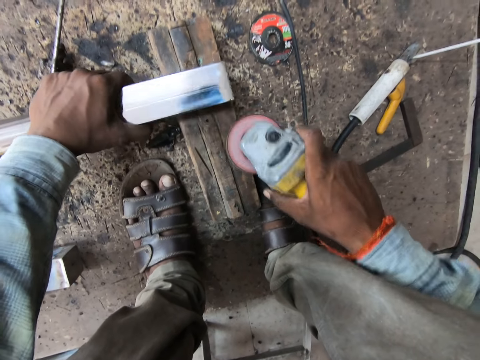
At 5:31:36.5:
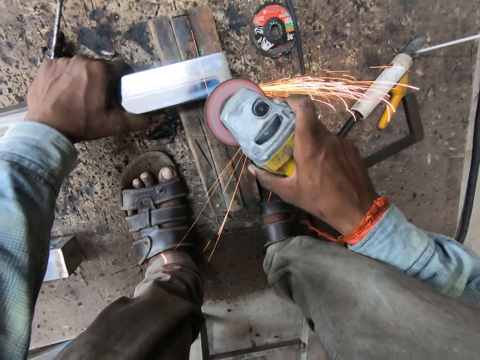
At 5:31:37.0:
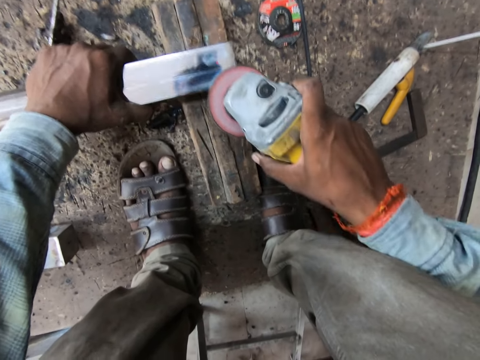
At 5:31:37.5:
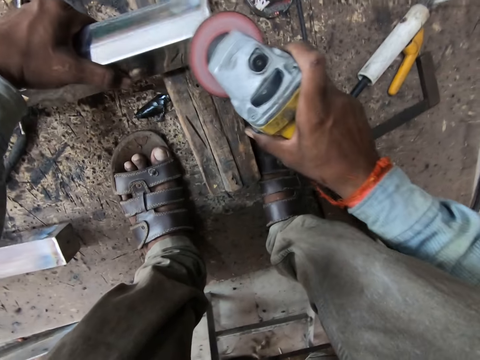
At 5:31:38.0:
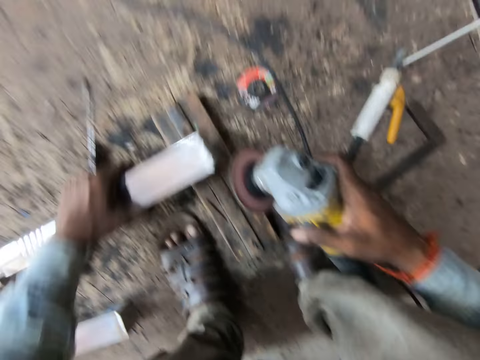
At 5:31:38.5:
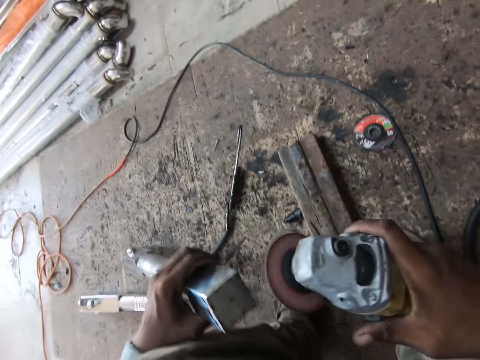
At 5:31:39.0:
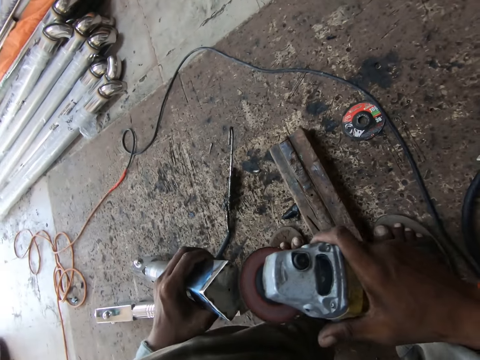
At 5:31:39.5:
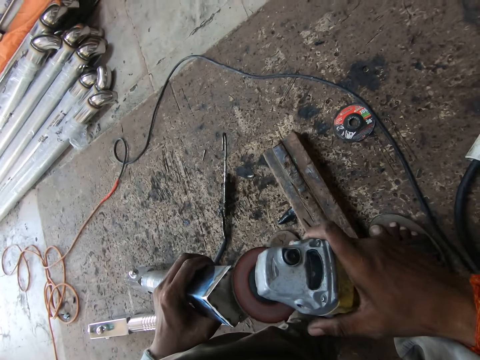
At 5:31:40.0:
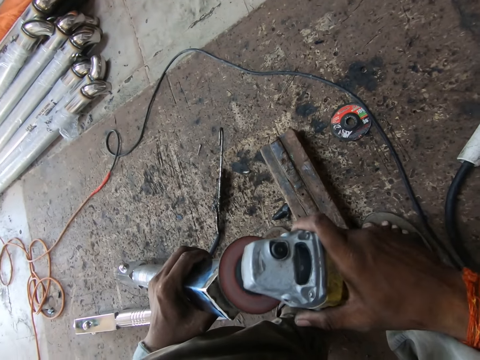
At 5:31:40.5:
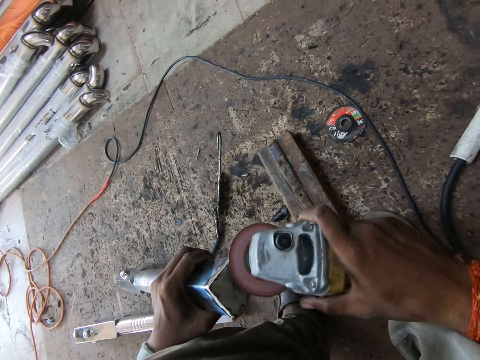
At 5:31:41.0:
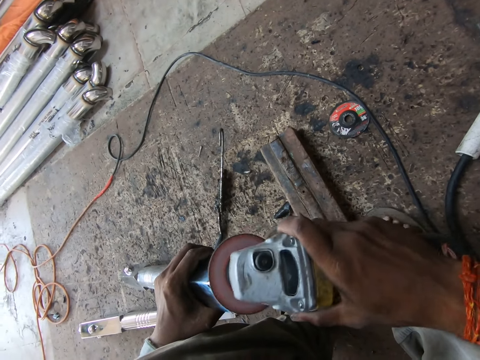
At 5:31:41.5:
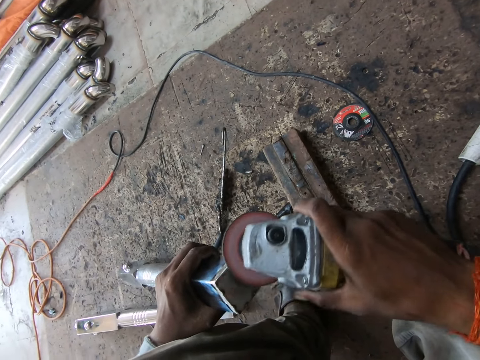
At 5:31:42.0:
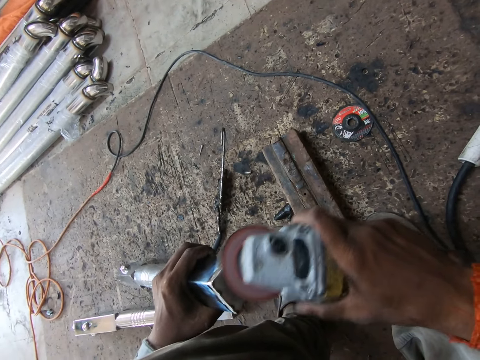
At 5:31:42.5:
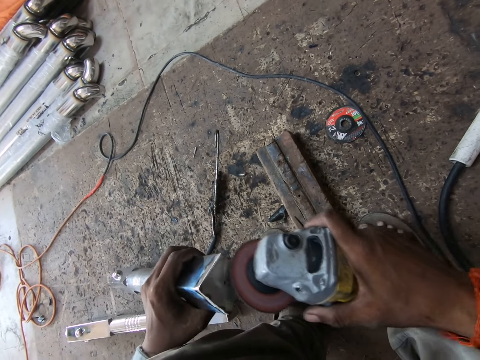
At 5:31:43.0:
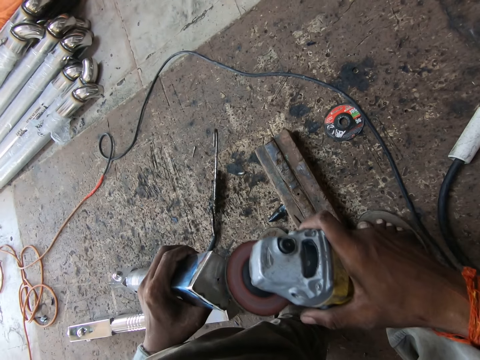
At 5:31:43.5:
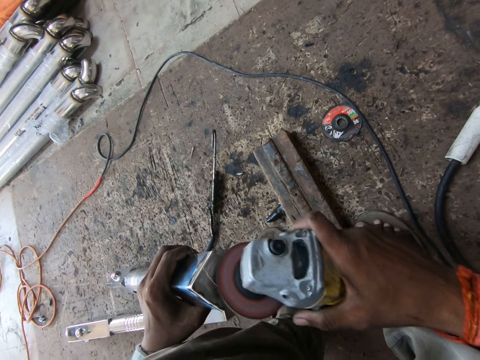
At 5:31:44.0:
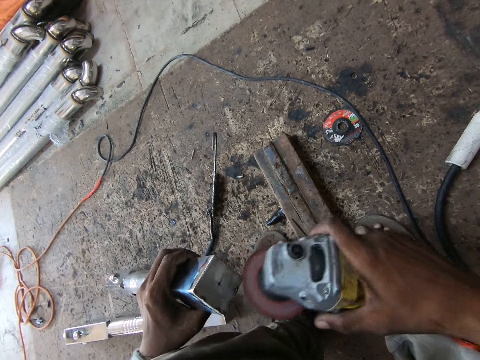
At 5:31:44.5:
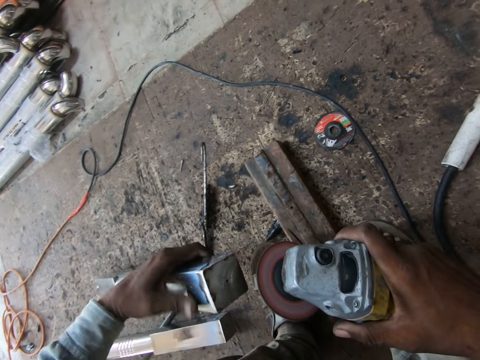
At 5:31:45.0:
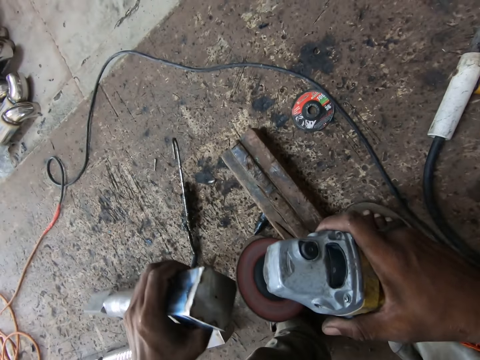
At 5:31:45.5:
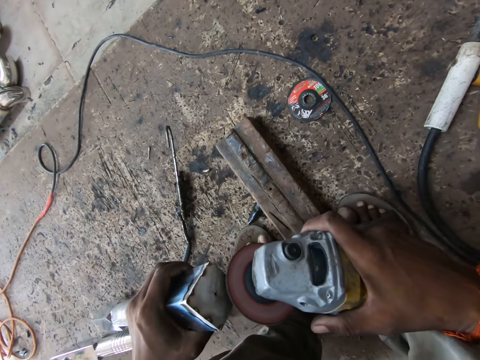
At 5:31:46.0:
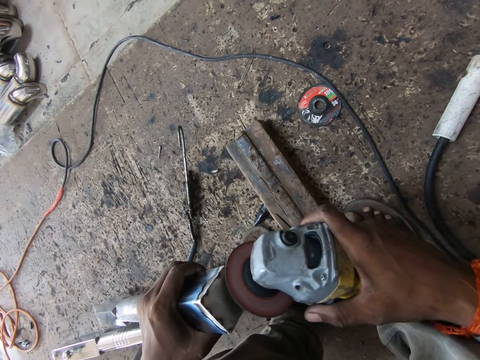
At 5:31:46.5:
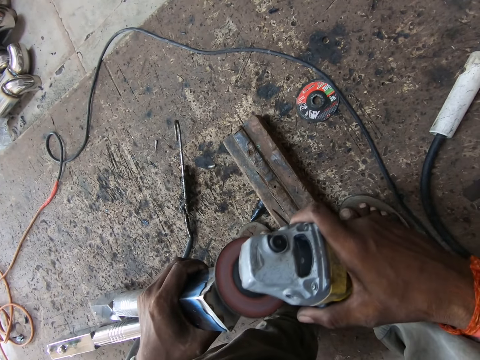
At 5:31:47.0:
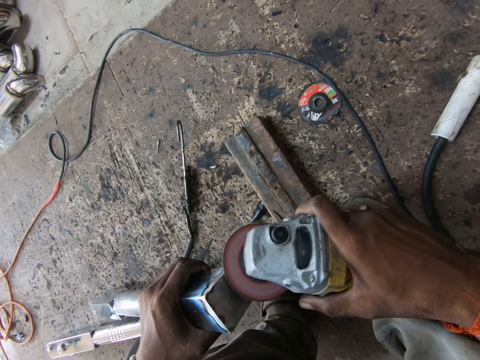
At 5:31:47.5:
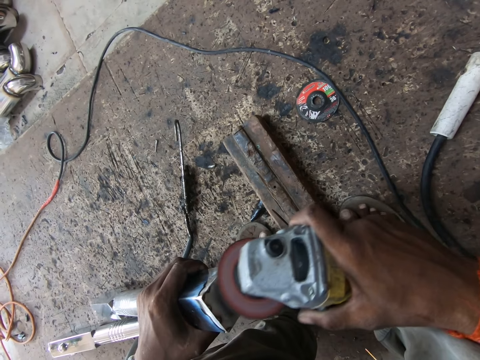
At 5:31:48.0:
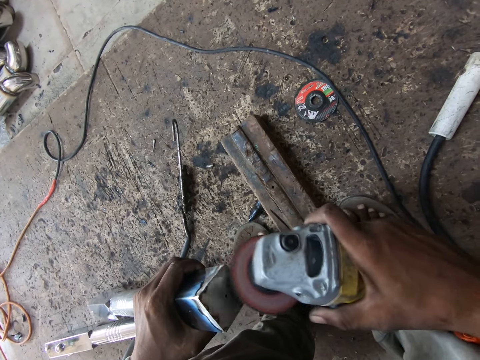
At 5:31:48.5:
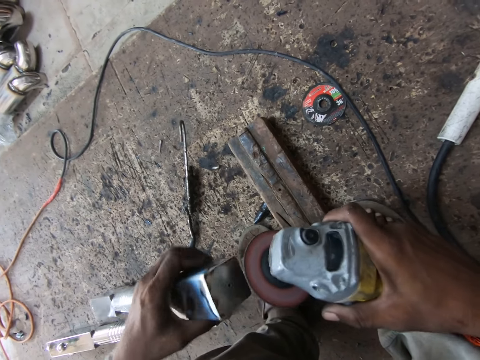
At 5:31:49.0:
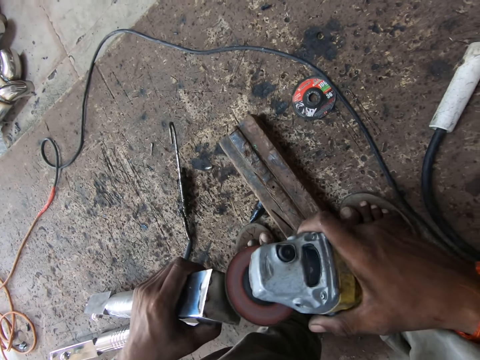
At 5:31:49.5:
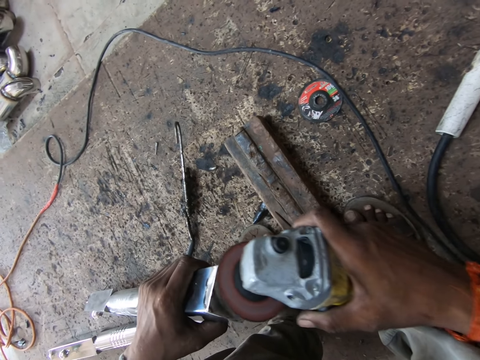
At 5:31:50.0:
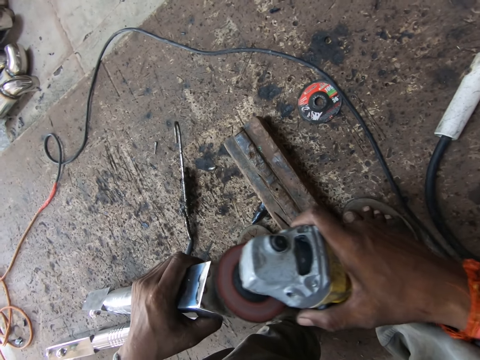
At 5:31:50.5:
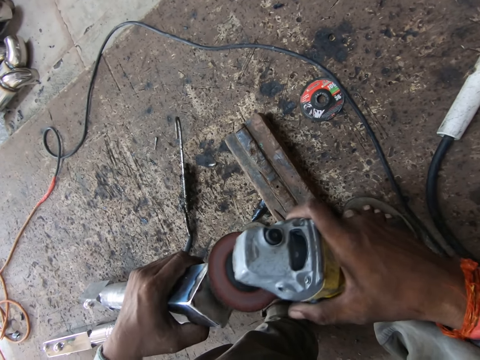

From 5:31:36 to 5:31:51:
The camera wearer lifts the metal pipe from the wood with his left hand. He smoothens the metal pipe in his left hand with the angle grinder in his right hand. He welds the metal. He turns the metal pipe with his left hand.

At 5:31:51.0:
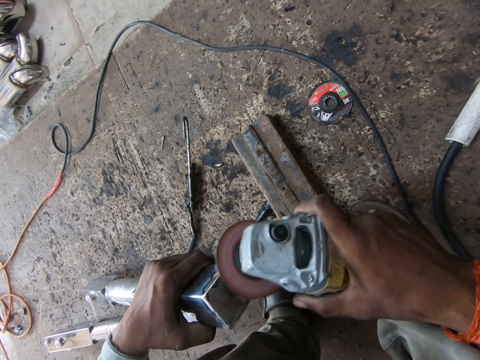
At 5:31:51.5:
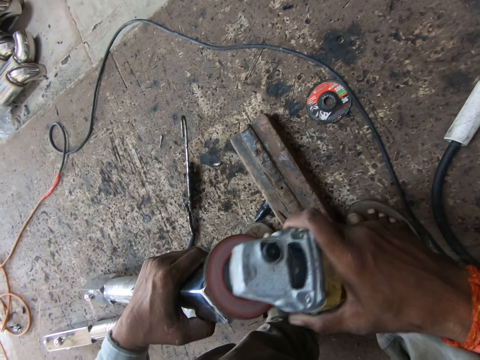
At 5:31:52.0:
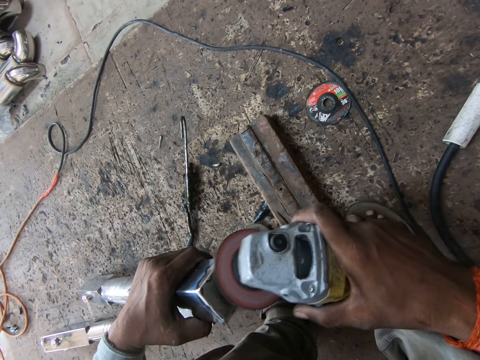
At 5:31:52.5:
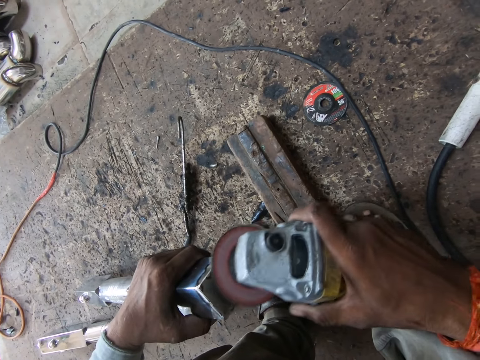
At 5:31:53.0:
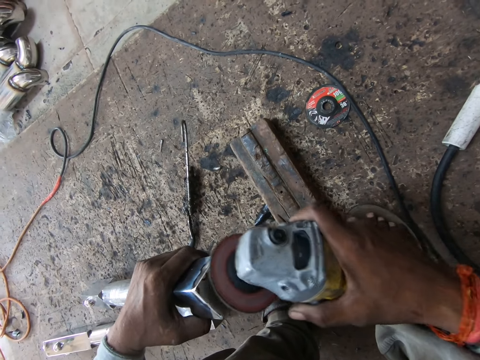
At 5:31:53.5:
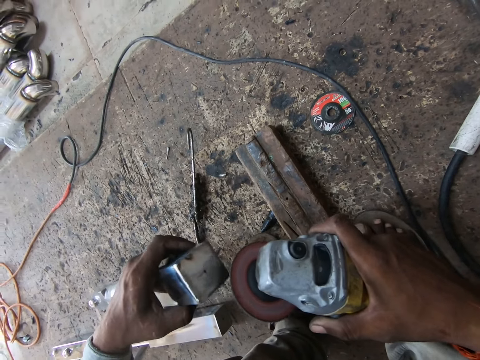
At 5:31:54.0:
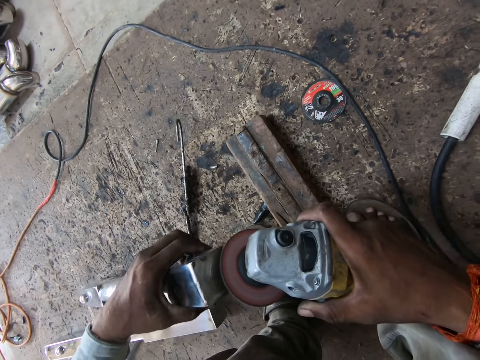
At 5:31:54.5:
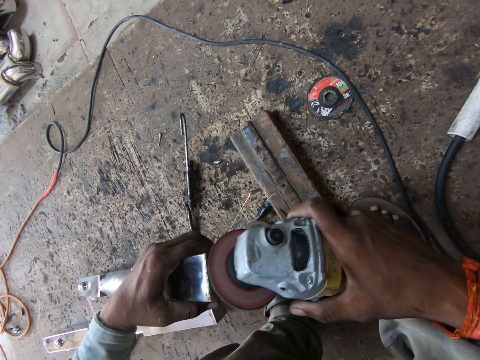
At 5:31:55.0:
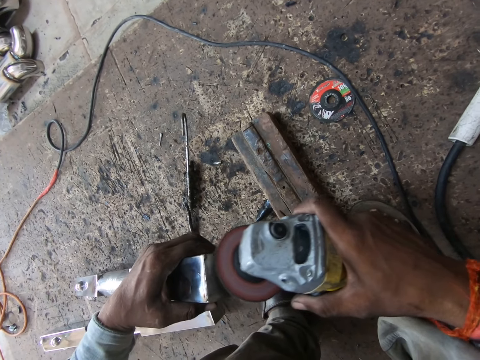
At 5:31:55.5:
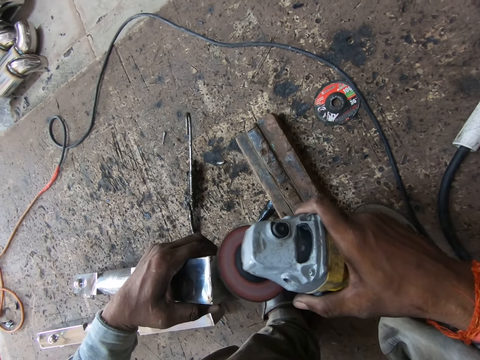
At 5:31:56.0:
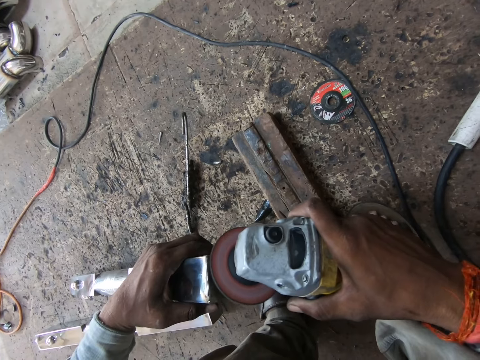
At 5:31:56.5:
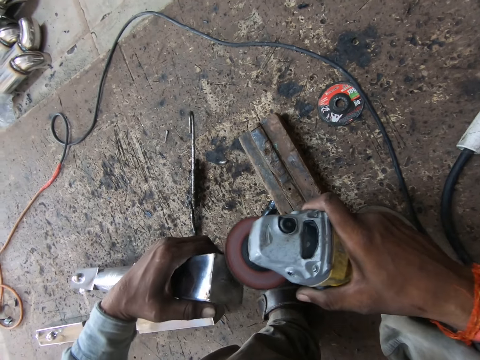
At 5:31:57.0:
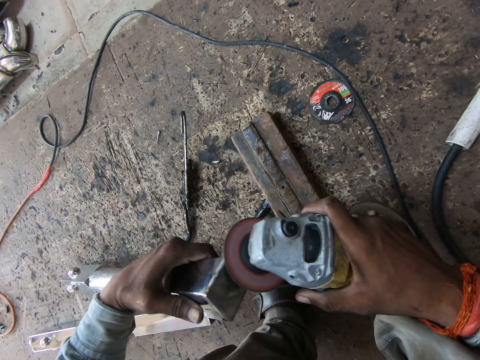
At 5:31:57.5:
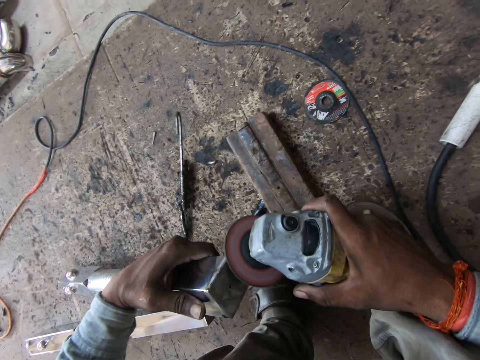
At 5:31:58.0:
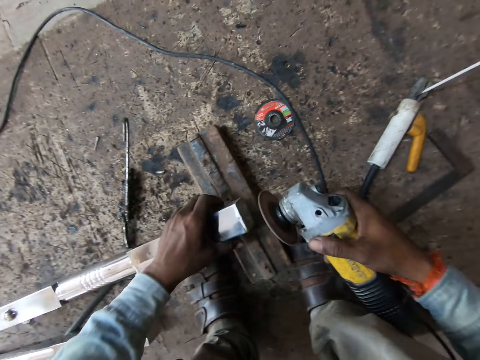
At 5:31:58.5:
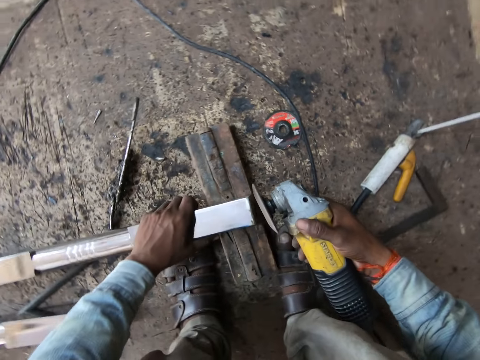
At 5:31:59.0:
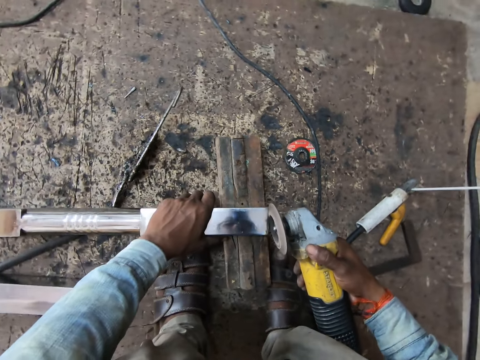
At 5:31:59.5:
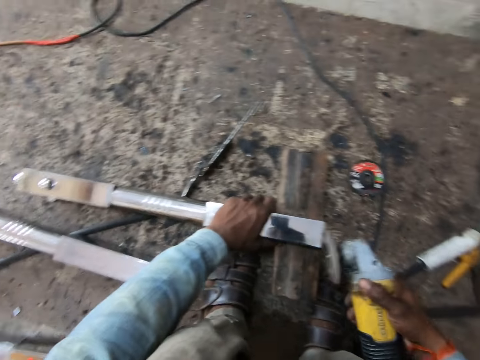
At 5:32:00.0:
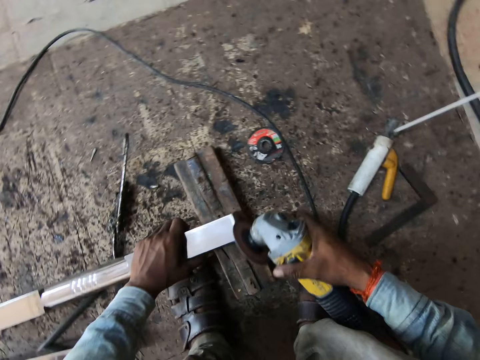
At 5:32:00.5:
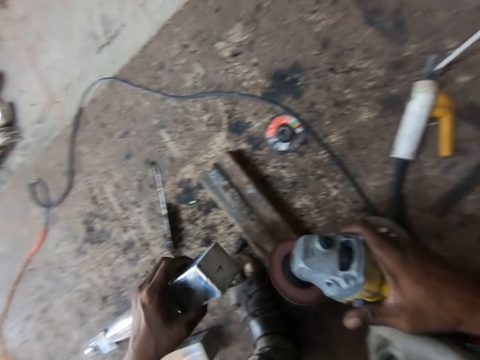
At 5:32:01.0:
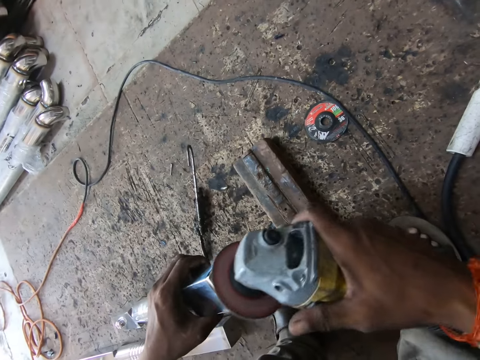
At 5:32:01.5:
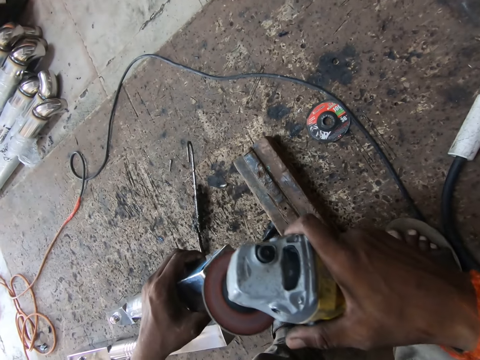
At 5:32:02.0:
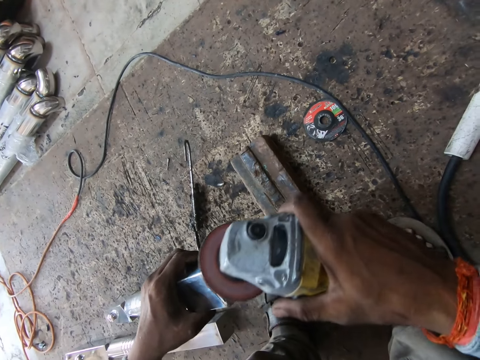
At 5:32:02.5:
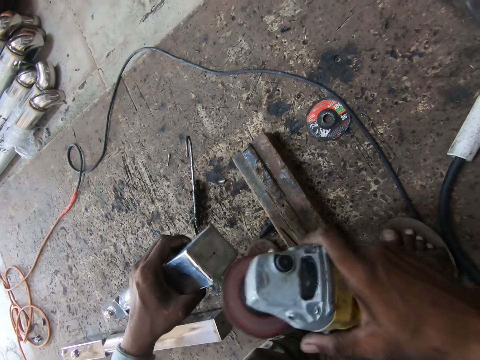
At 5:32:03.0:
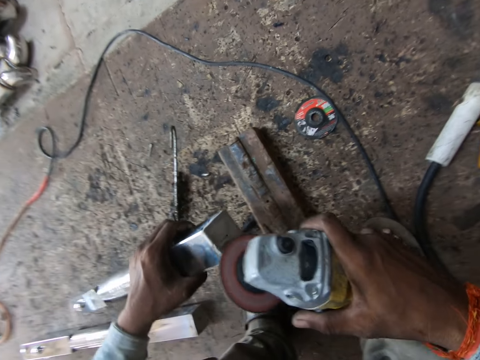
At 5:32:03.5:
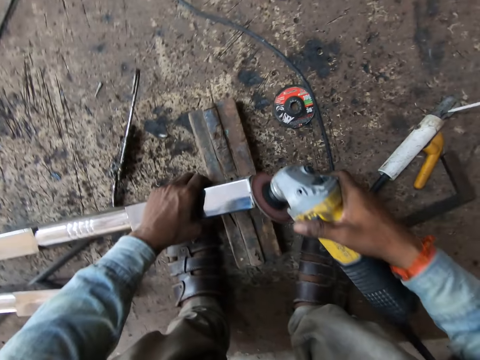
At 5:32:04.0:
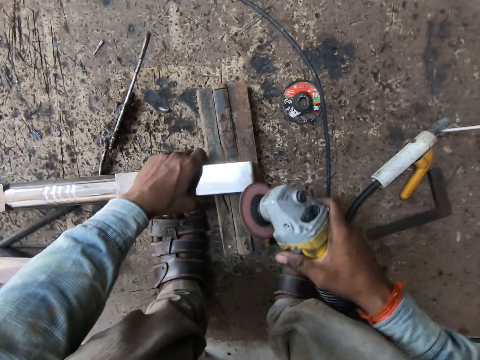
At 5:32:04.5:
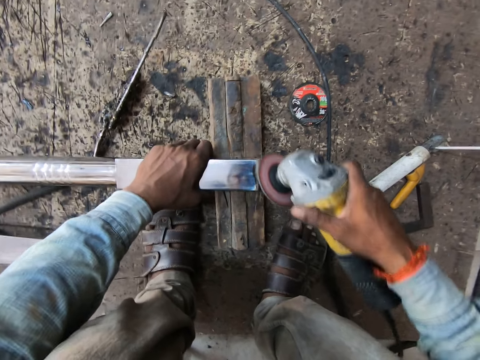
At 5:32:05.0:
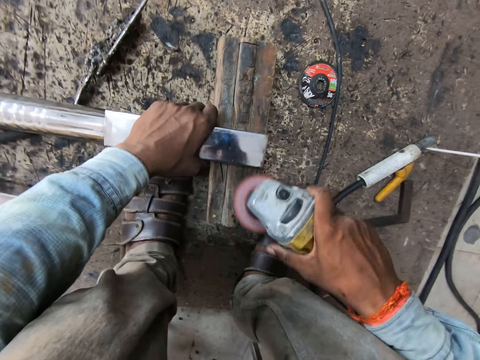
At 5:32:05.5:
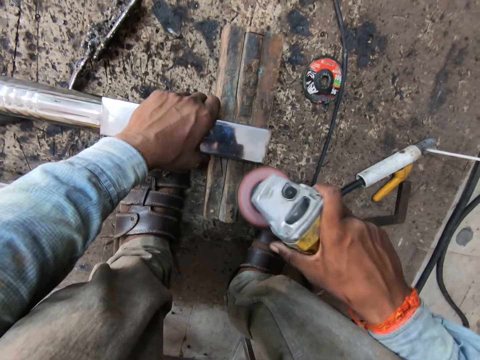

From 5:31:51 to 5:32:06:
The camera wearer places the metal pipe on the wood with his left hand. He smoothens the metal pipe in his left hand with the angle grinder in his right hand. He welds the metal. He lifts the metal pipe from the wood with his left hand. He smoothens the metal pipe in his left hand with the angle grinder in his right hand. He welds the metal. He places the metal pipe on the wood with his left hand. He smoothens the metal pipe in his left hand with the angle grinder in his right hand. He welds the metal.
